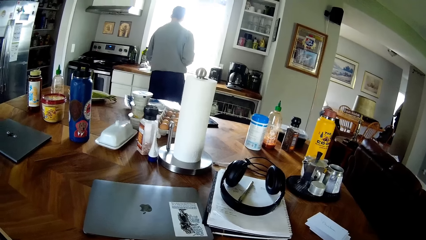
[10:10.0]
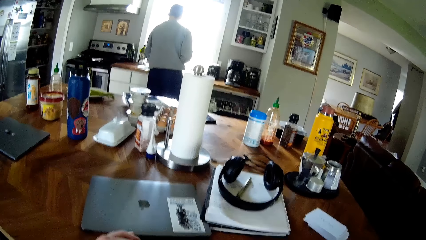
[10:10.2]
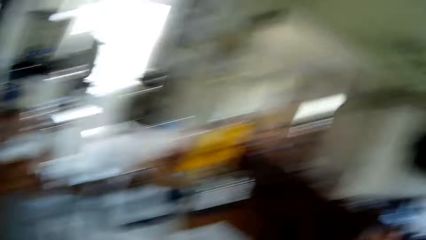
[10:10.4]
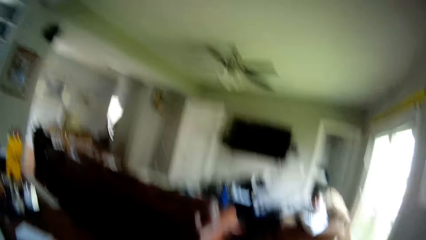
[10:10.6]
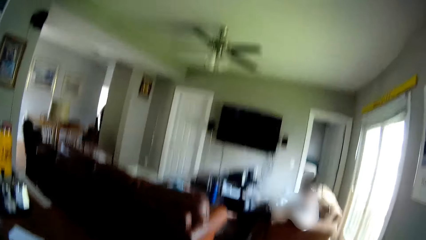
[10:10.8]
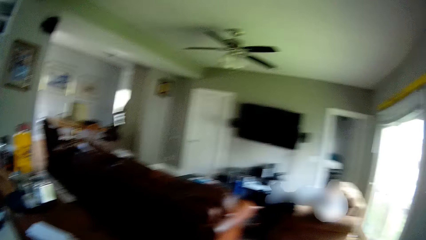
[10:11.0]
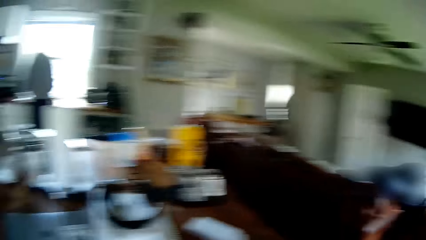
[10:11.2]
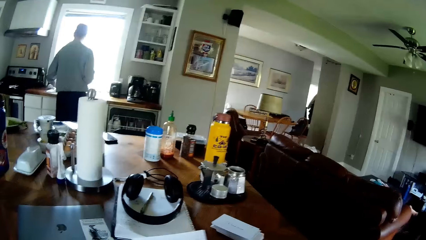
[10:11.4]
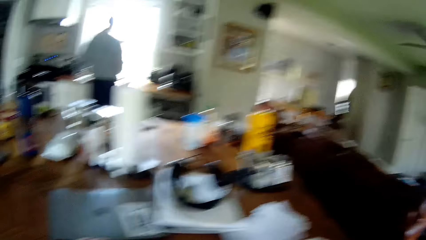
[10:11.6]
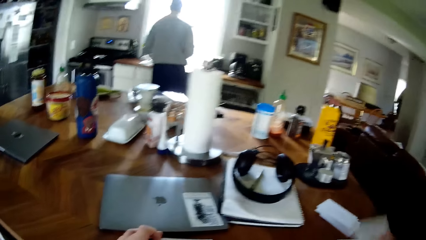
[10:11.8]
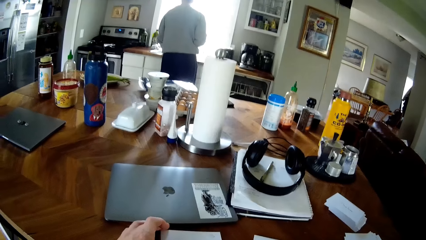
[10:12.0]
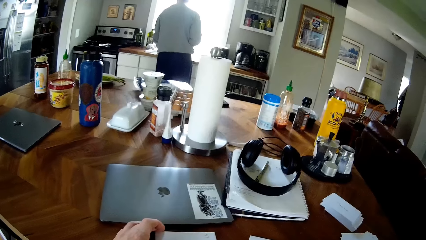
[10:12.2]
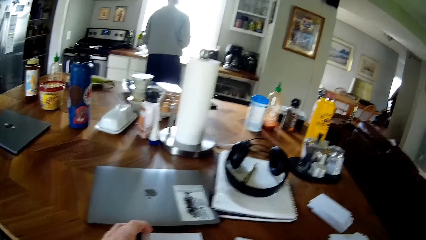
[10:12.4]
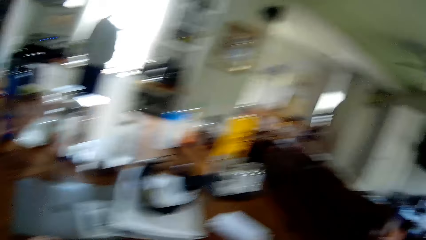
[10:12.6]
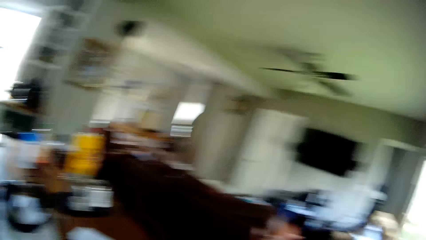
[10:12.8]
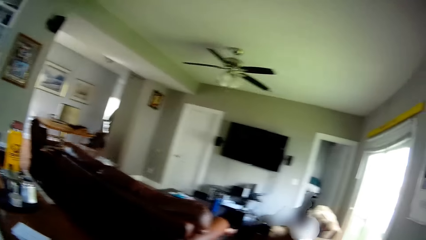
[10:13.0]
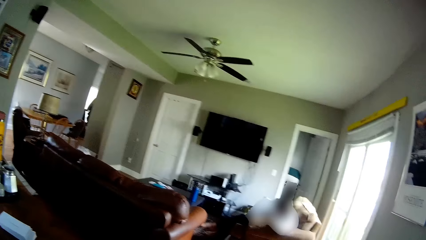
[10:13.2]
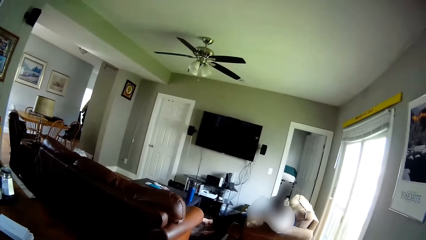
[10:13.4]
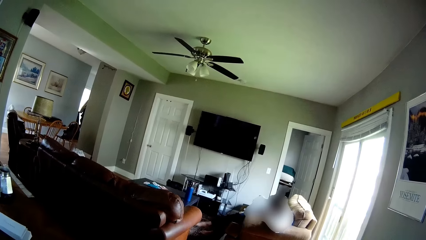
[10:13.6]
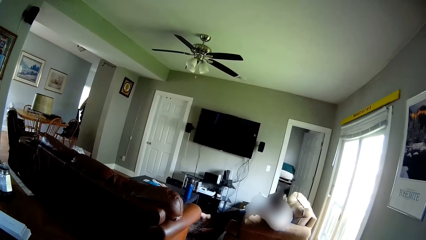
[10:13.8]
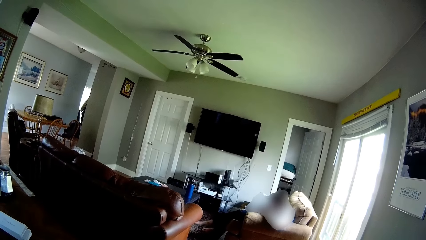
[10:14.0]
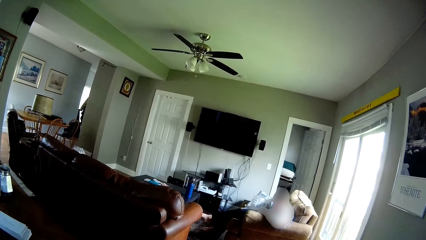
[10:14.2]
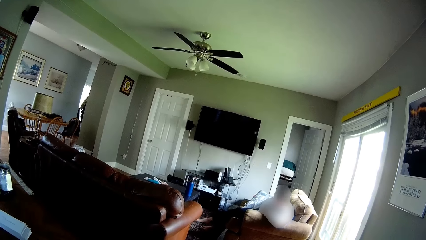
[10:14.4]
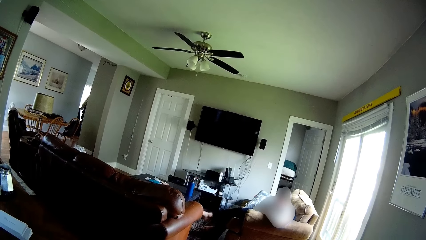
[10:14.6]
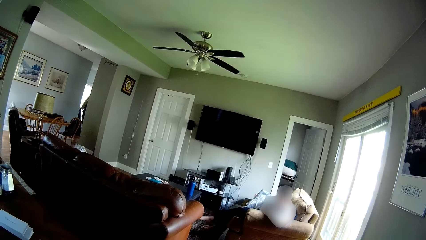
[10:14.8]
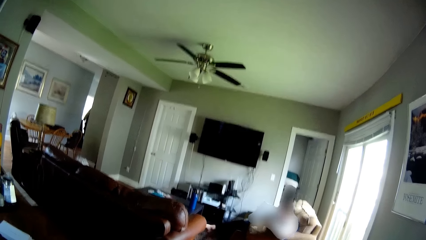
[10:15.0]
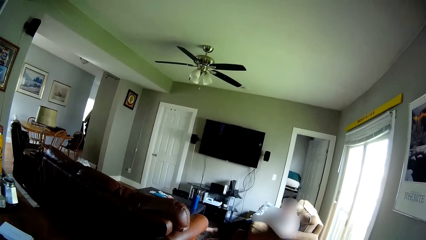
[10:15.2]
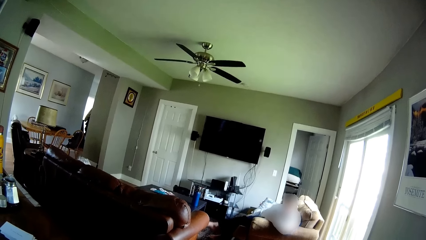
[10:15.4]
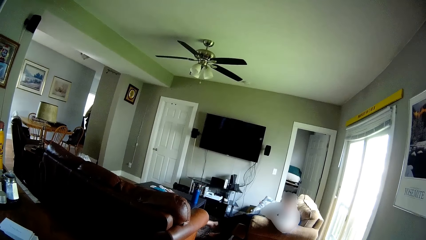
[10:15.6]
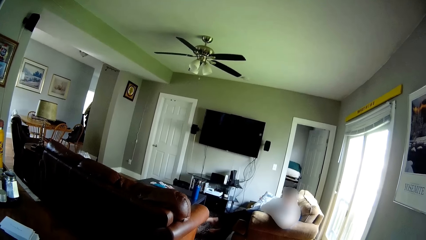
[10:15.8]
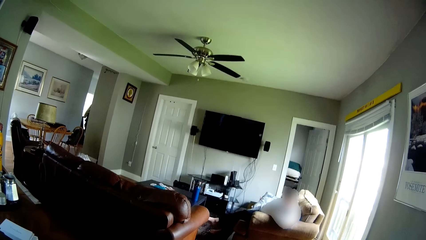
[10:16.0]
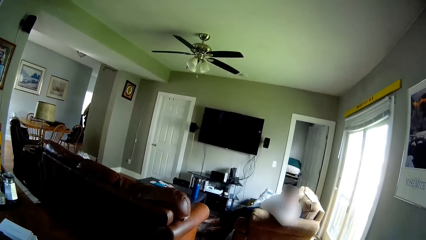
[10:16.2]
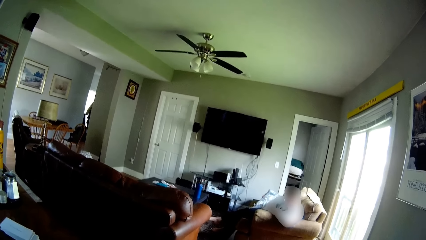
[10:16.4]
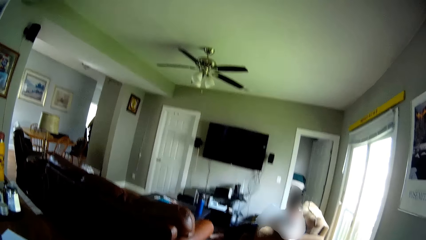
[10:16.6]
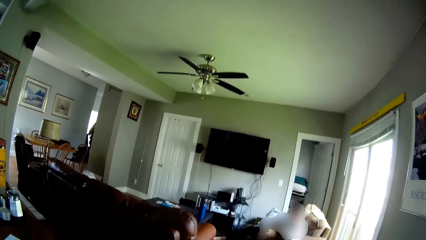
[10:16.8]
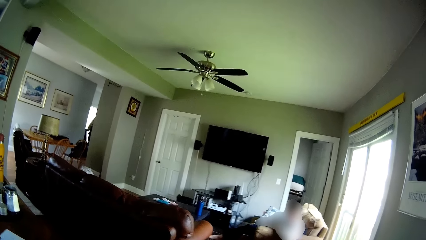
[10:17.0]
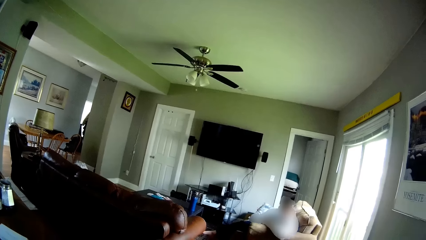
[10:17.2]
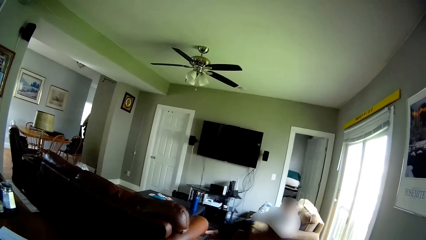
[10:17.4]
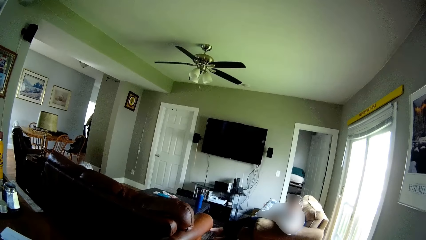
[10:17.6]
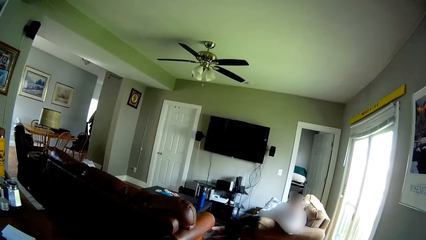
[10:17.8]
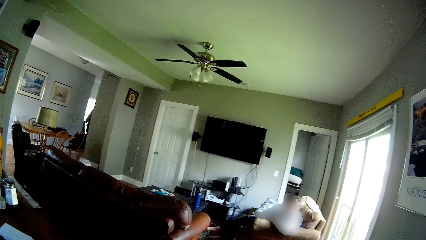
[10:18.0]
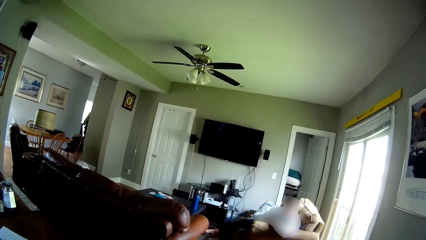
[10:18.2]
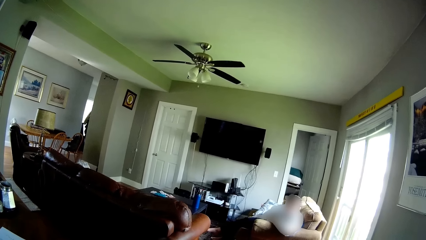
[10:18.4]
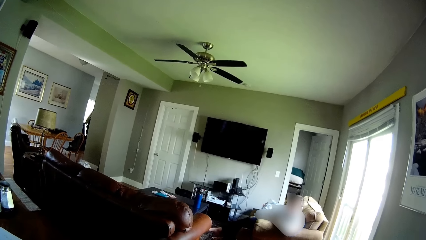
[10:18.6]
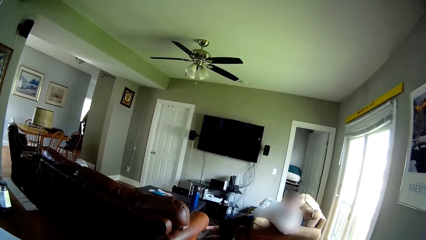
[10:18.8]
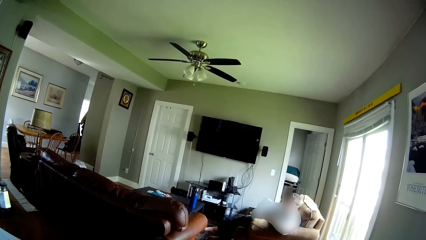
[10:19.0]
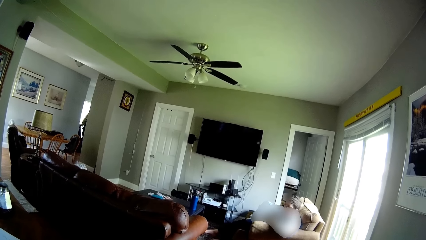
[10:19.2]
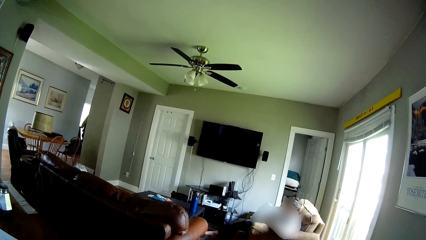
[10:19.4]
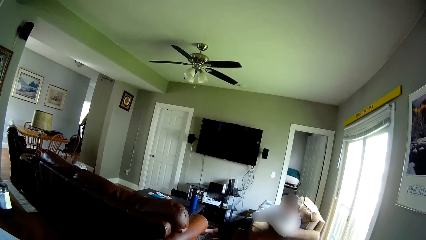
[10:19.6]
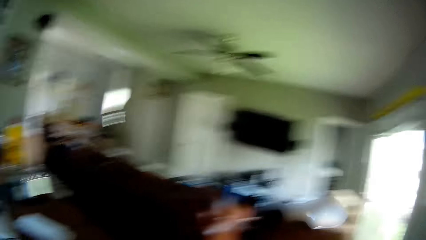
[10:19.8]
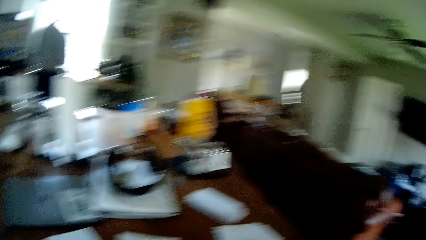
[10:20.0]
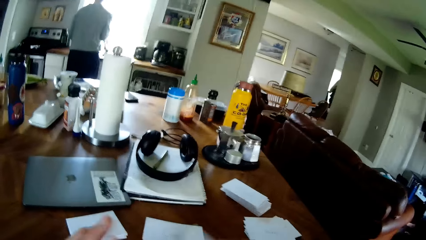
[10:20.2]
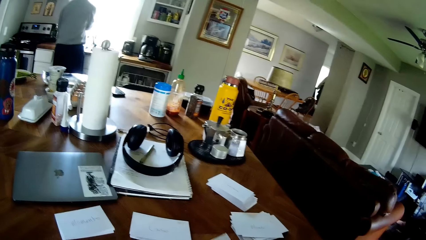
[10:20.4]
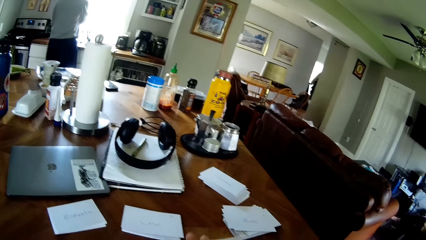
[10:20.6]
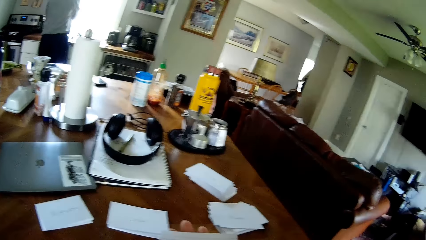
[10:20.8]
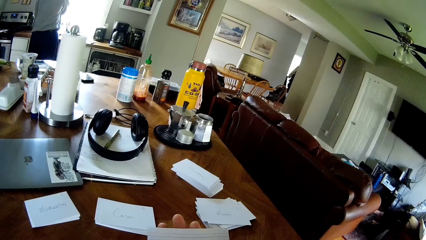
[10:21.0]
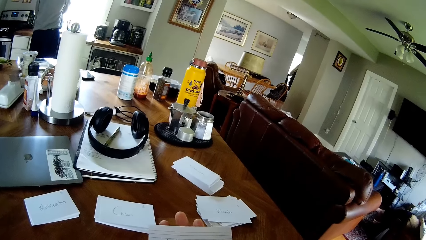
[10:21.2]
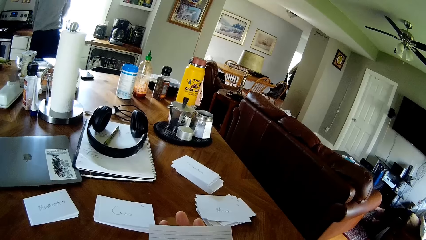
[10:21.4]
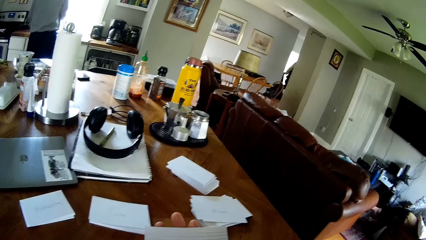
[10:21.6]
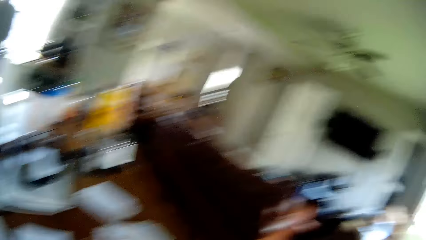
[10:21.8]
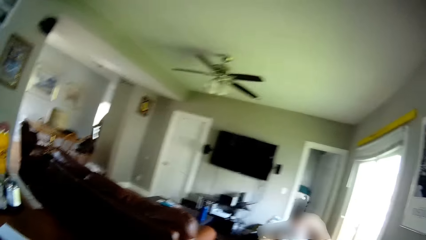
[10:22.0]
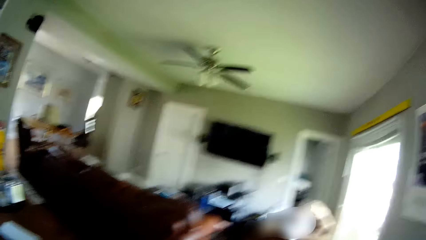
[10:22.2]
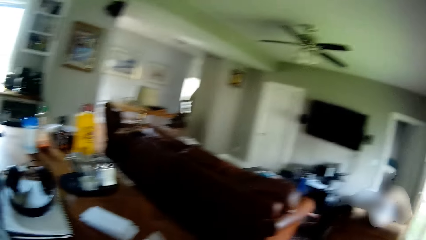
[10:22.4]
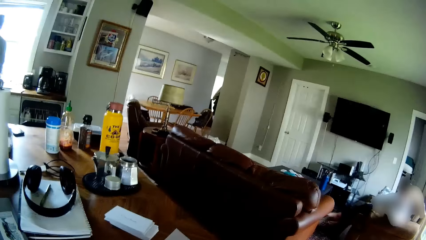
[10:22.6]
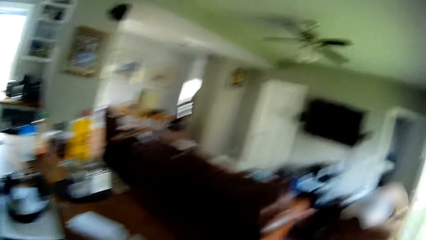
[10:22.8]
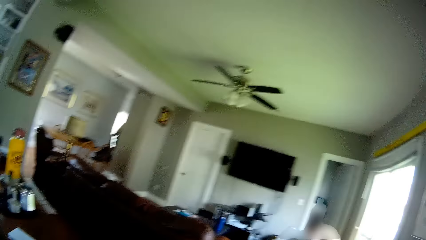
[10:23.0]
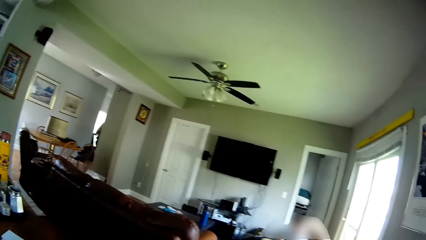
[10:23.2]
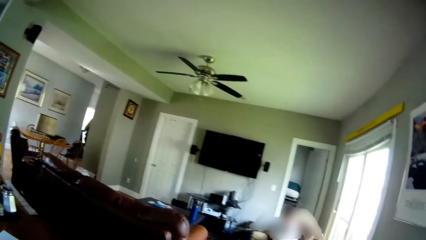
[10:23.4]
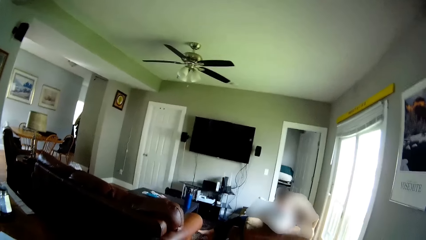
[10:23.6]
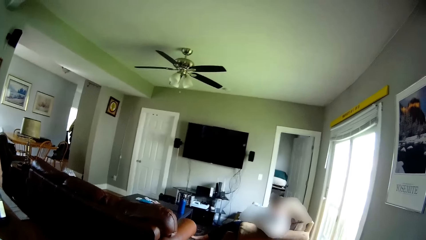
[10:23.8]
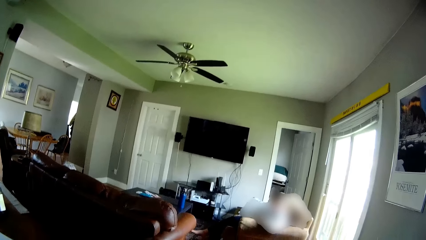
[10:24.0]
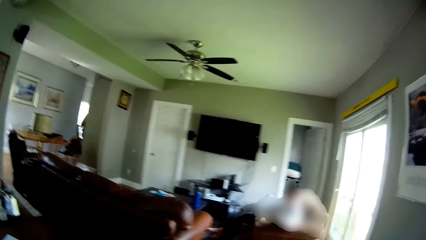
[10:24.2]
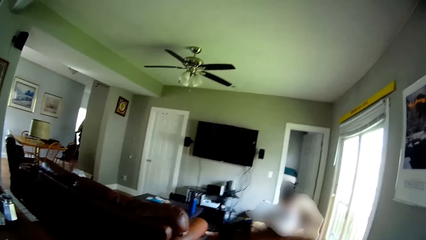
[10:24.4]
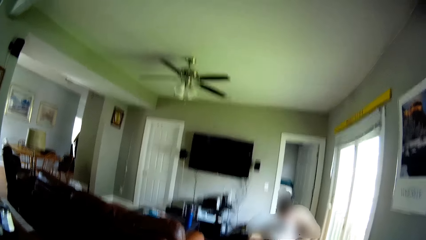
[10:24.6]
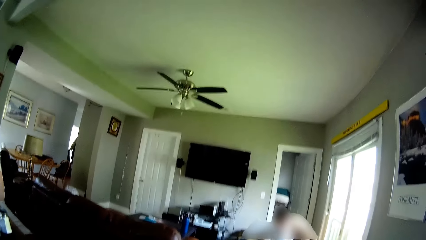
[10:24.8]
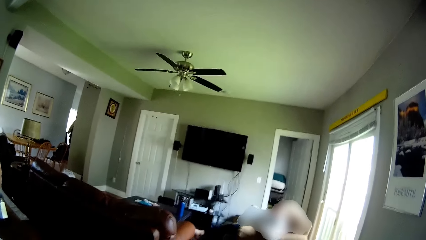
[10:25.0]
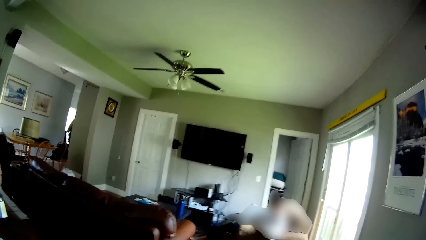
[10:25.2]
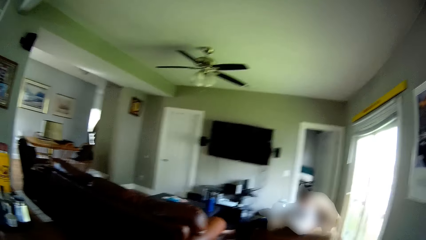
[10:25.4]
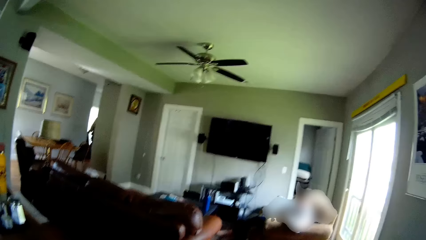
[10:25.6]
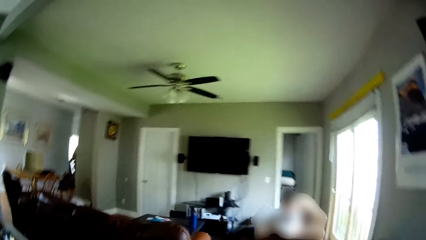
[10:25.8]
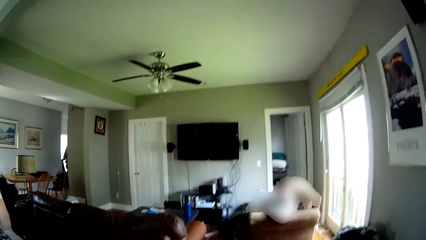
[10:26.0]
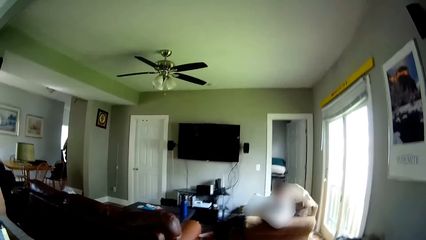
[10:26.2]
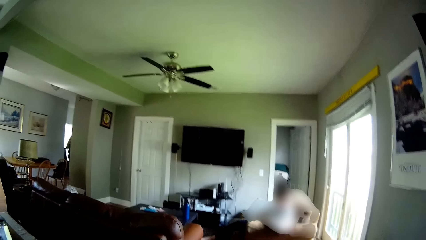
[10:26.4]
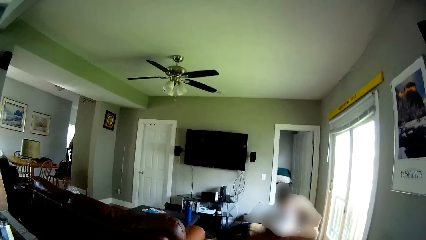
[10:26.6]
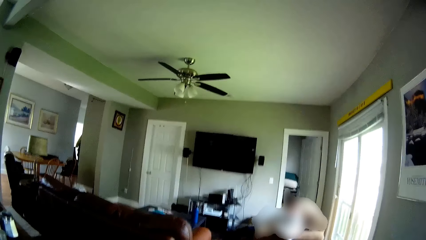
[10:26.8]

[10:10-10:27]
The camera wearer picks up a paper on the table with his right hand. He drops the paper on the table with his right hand. He picks up the paper on the table with his right hand.
